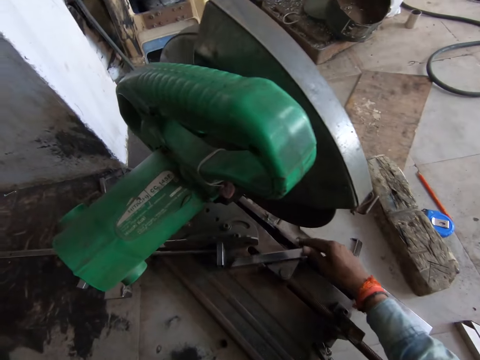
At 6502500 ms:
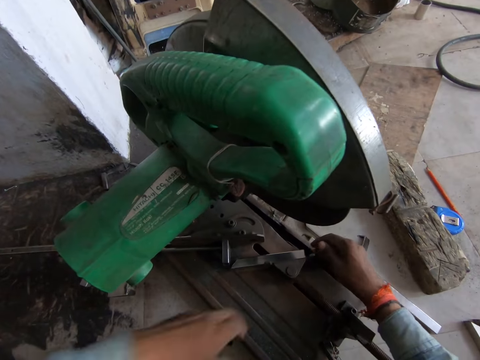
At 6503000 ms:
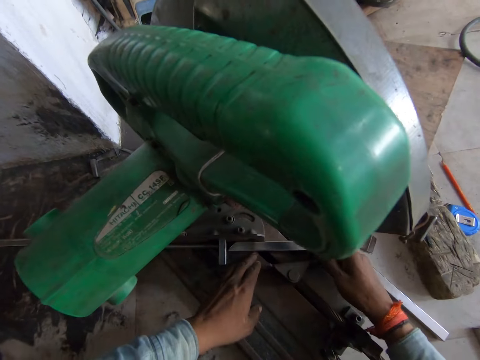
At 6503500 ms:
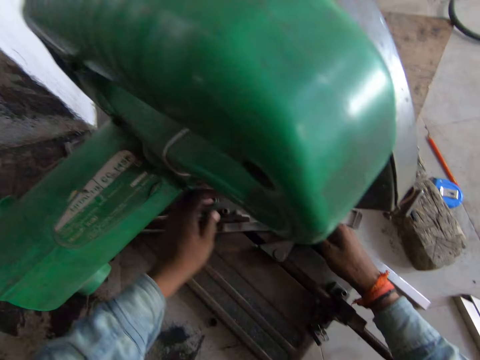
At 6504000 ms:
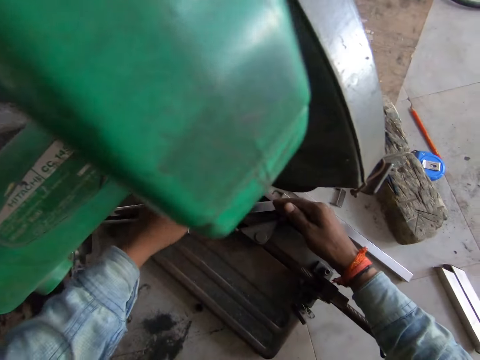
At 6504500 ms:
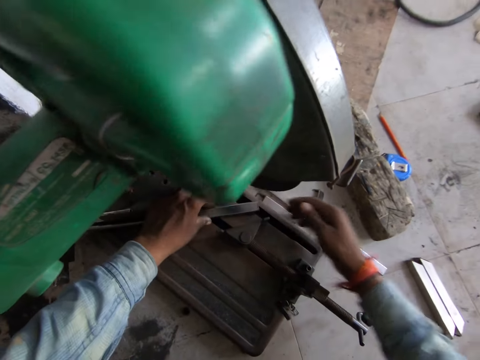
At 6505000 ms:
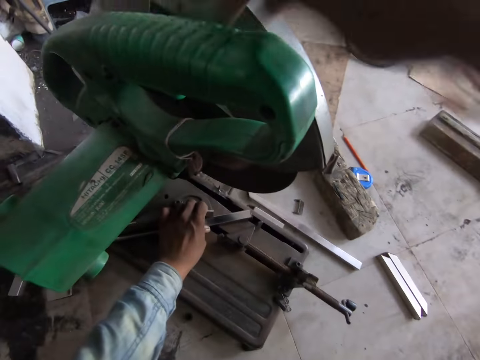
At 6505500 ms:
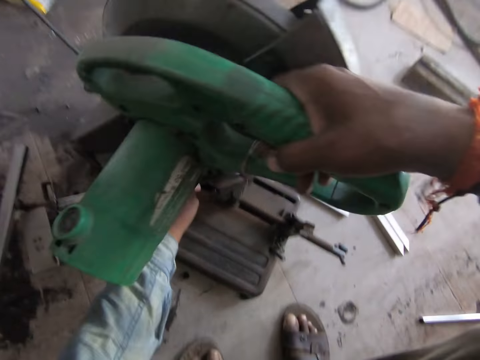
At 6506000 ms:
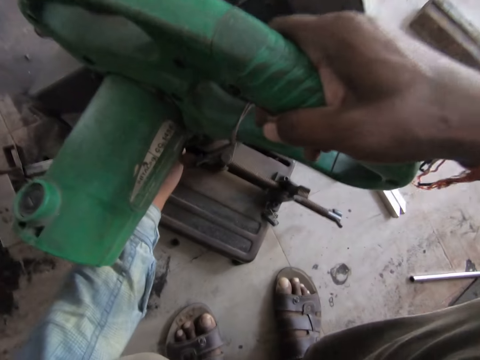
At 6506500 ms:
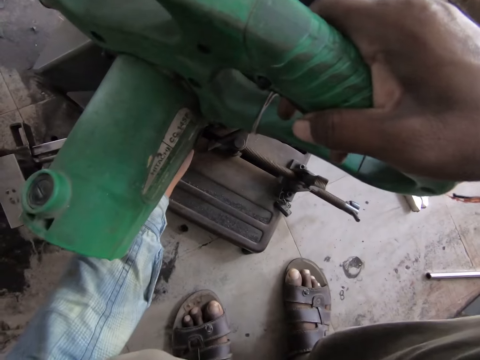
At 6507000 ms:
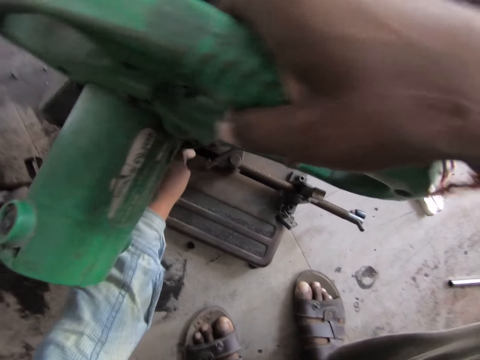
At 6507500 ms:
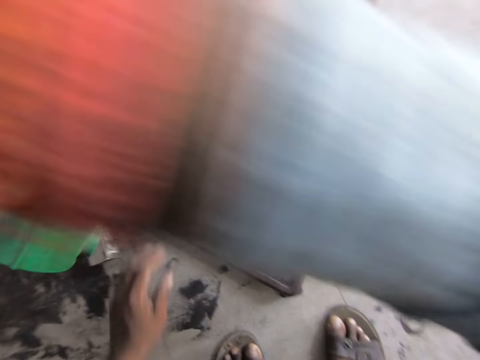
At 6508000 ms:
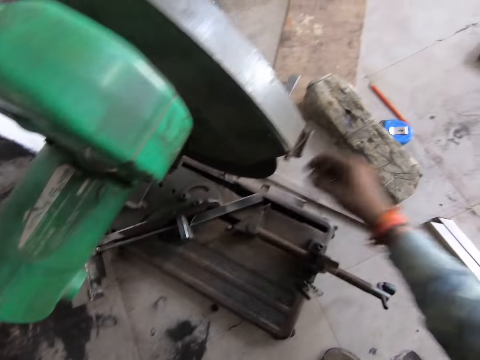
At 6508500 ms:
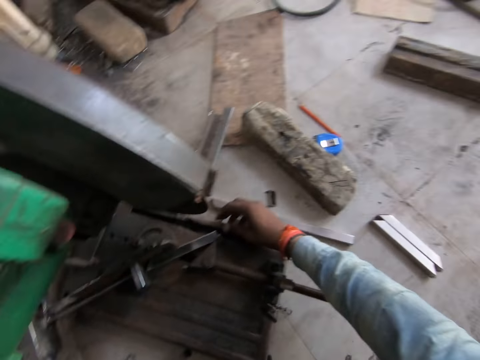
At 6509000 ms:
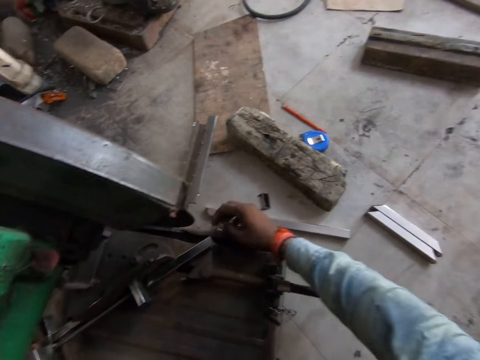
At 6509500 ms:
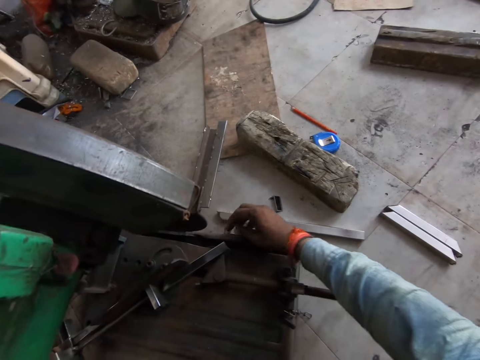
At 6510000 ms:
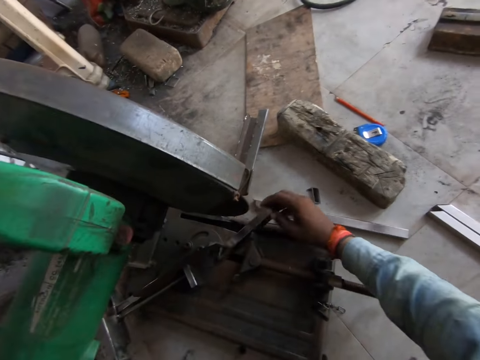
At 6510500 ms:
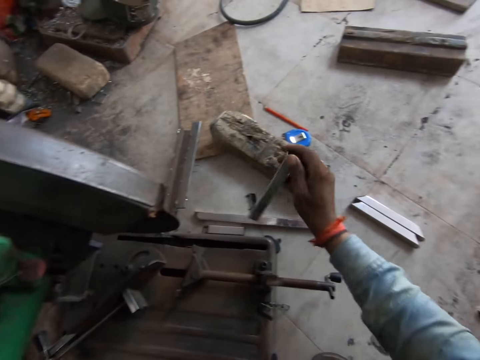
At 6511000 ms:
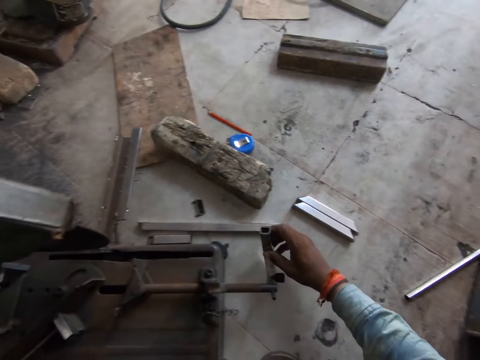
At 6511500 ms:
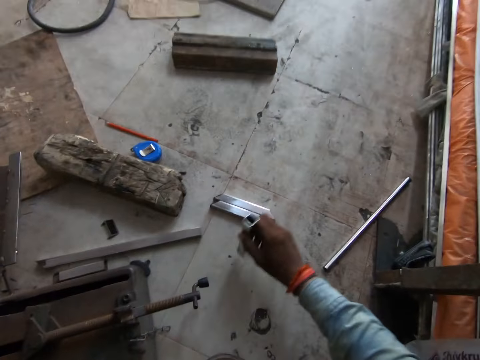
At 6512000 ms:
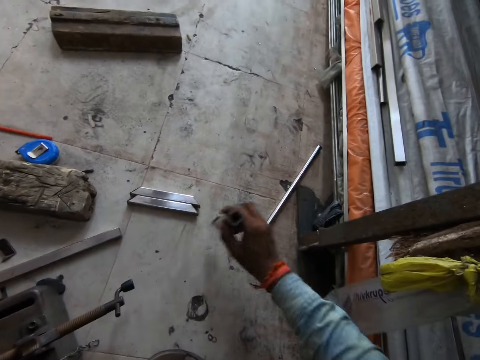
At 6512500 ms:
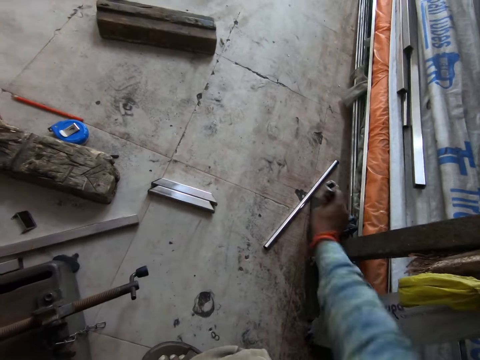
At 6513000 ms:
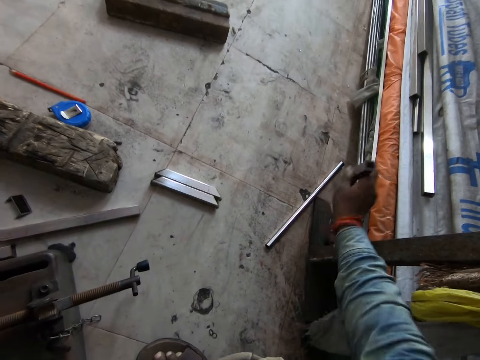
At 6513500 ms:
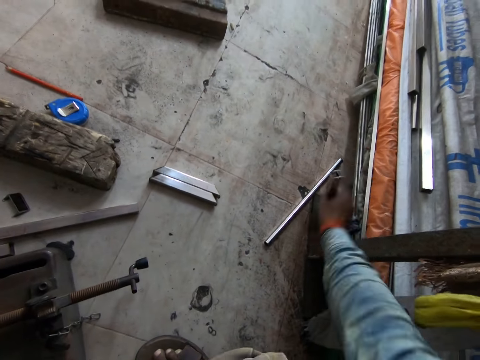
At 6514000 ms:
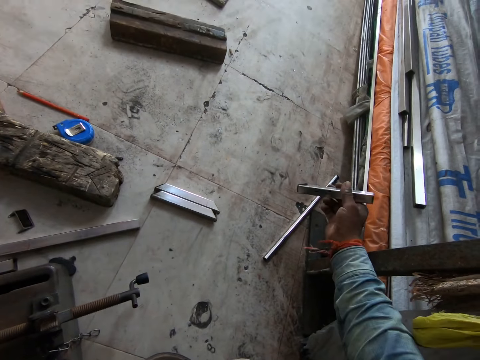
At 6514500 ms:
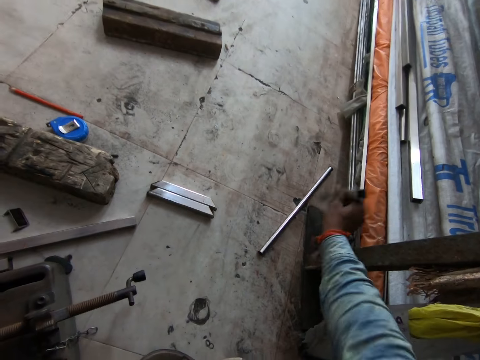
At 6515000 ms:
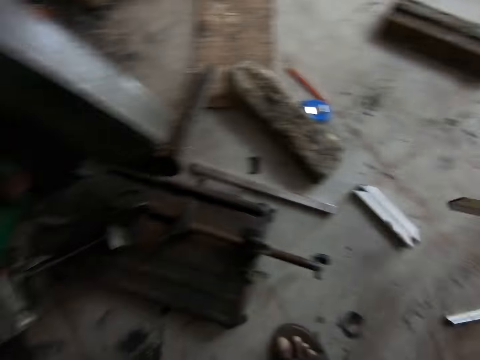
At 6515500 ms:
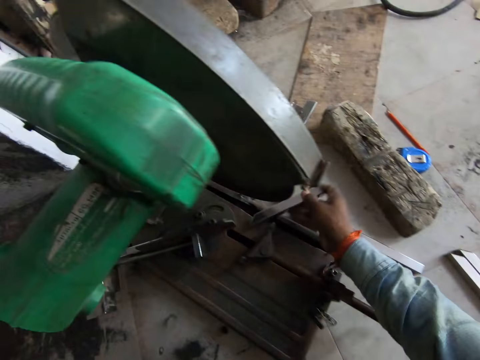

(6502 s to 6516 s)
The camera wearer places the metal tube on the steel cutter with his right hand. He bends down the cutter. He moves the handle of the steel cutter with his right hand. He cuts the metal tube with the steel cutter in his right hand. He picks the metal tube from the steel cutter with his right hand. He hits the metal tube on the floor with his right hand.

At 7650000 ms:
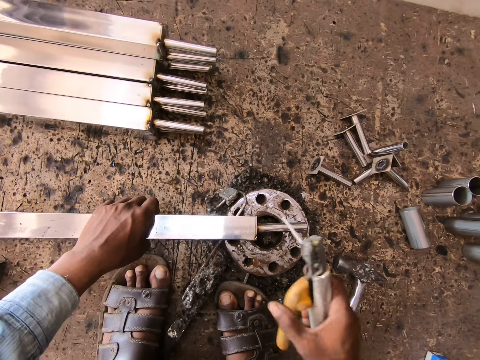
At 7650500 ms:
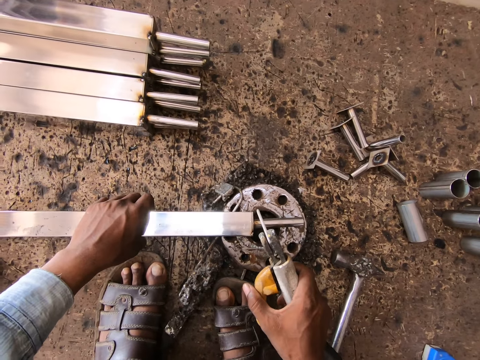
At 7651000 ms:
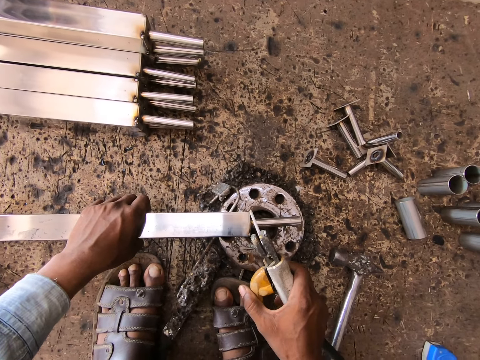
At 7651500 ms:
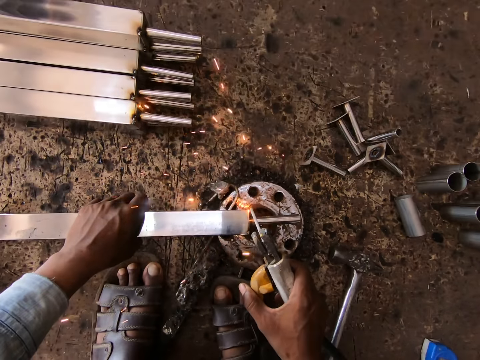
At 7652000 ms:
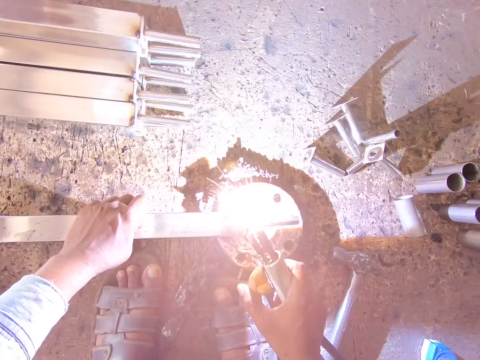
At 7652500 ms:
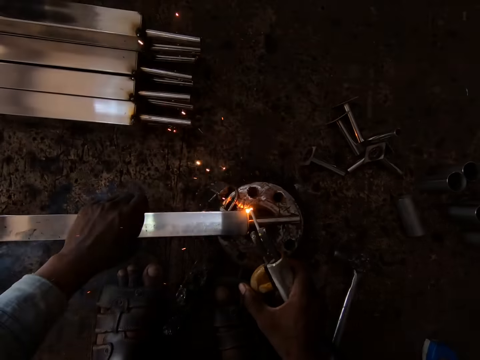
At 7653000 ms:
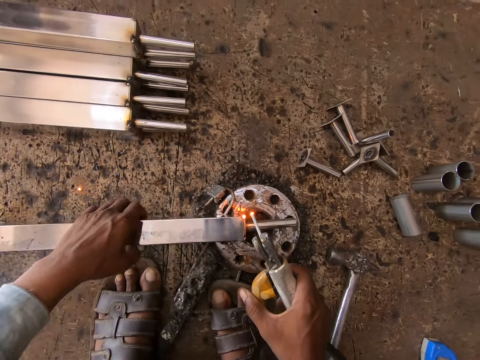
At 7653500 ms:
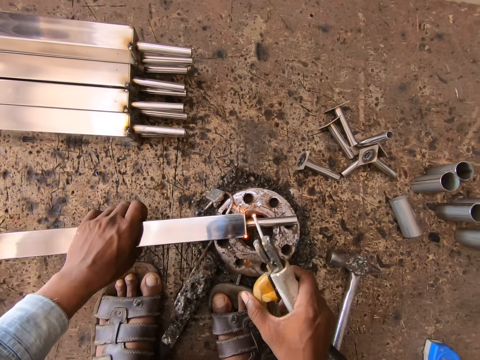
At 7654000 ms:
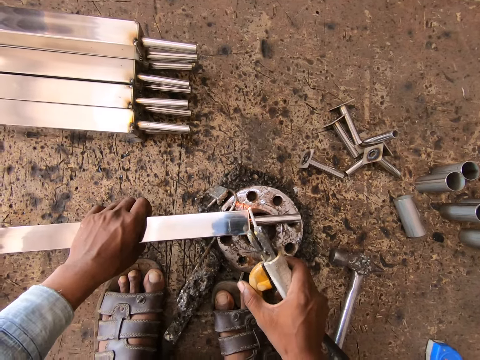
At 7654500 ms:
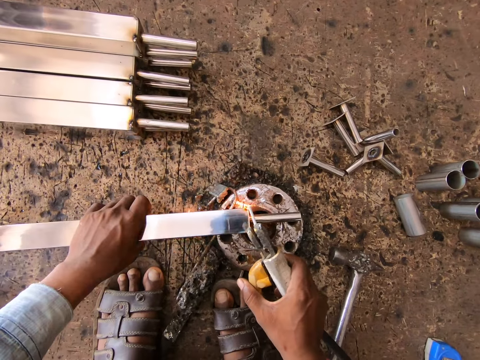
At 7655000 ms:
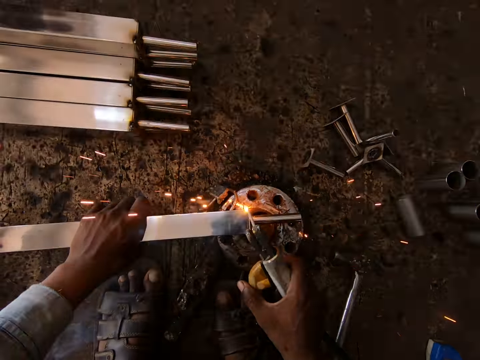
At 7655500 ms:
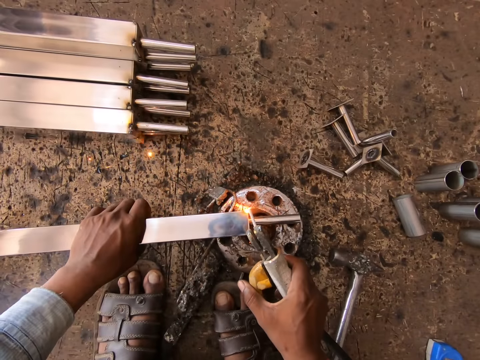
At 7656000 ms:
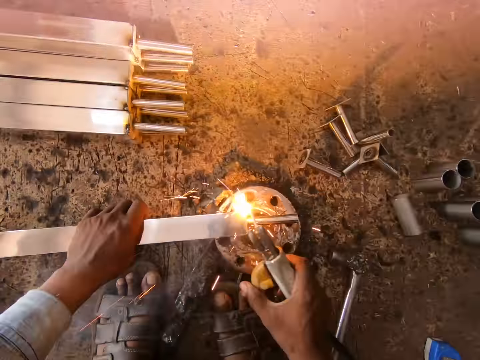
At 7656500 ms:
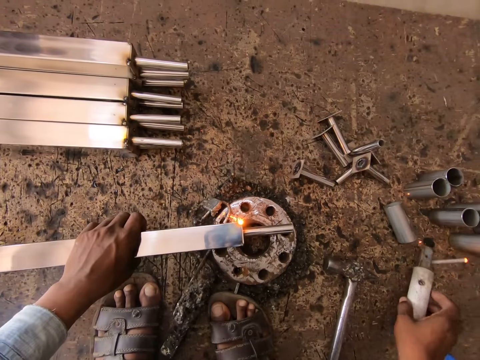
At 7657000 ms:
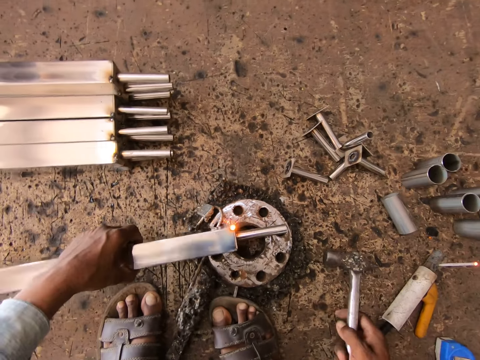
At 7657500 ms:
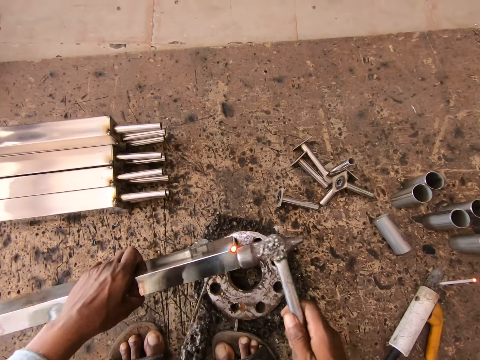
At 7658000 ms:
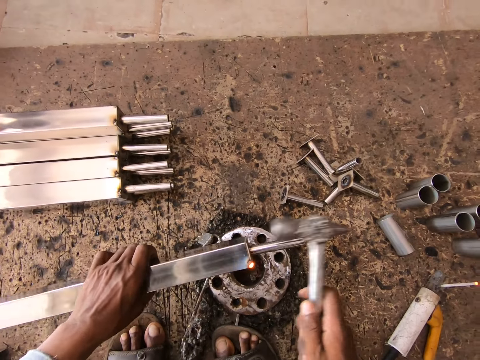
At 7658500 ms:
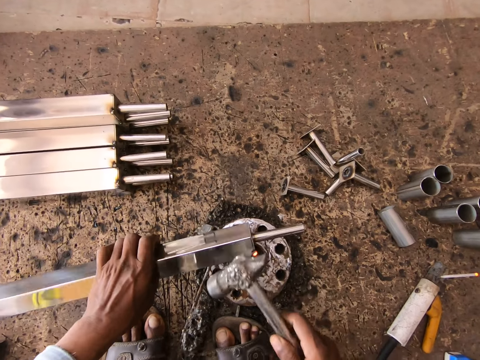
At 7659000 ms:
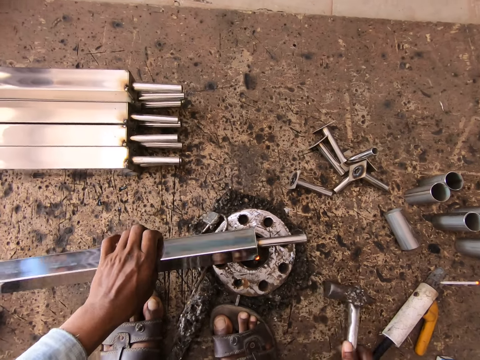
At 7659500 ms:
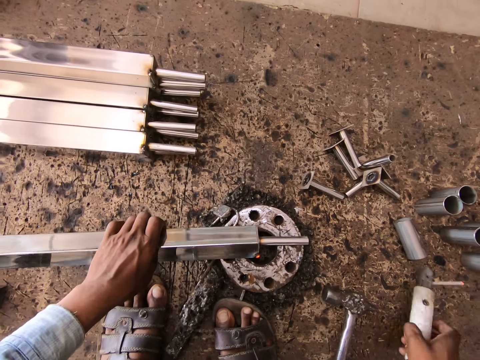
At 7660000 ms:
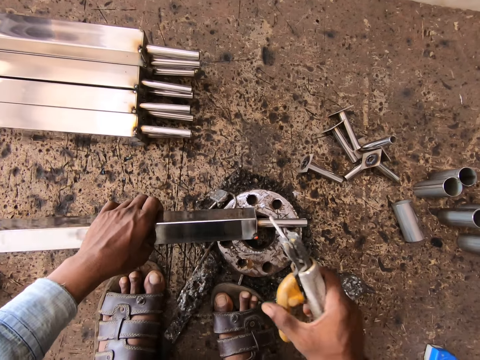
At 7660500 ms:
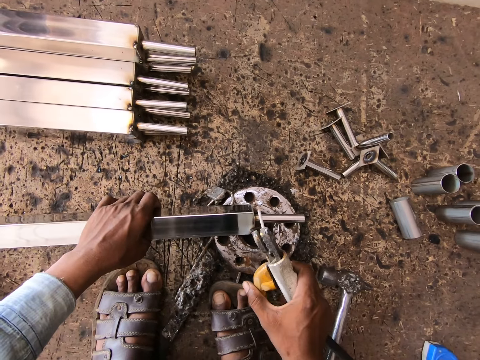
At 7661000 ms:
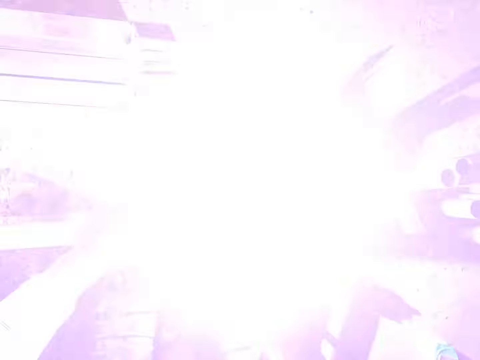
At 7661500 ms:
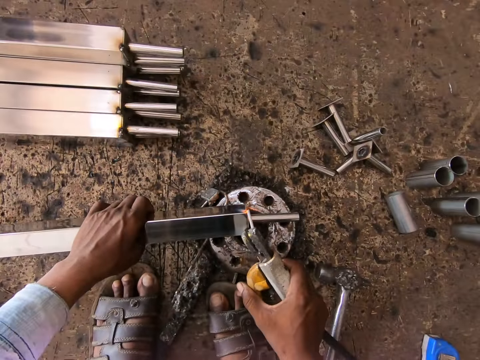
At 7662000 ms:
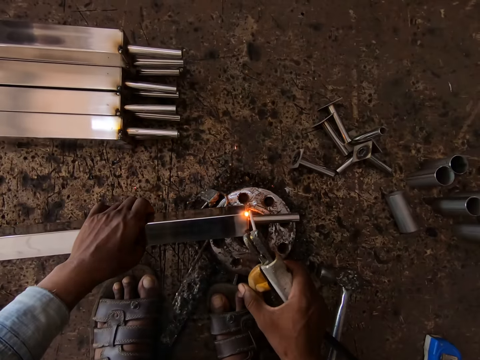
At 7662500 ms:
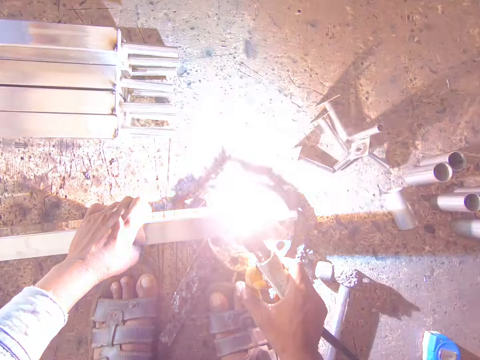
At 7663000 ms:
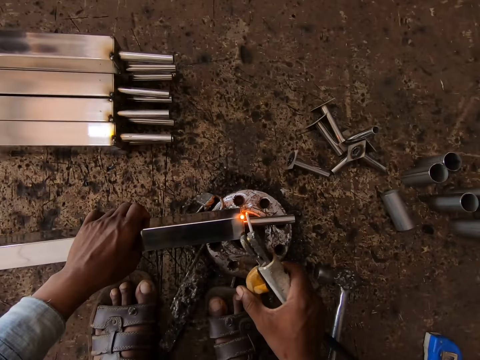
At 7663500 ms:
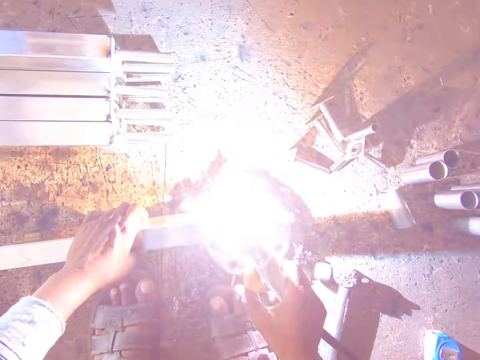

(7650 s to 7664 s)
The camera wearer welds the steel tube on the flange with the welding gun in his right hand. He turns the steel tube on the flange with his left hand. He welds the steel tube on the flange with the welding gun in his right hand. He drops the welding gun on the floor with his right hand. He lifts the steel tube from the flange with his left hand. He picks the hammer from the floor with his right hand. He hits the steel tube with the hammer in his right hand. He places the steel tube on the flange with his left hand. He drops the hammer on the floor with his right hand. He picks the welding gun from the floor with his right hand. He welds the steel tube on the flange with the welding gun in his right hand.
